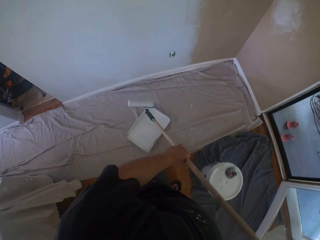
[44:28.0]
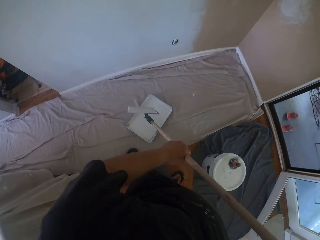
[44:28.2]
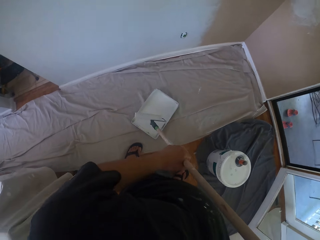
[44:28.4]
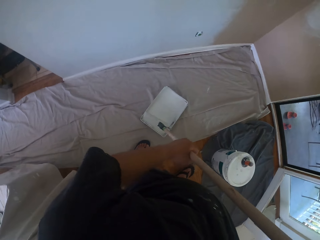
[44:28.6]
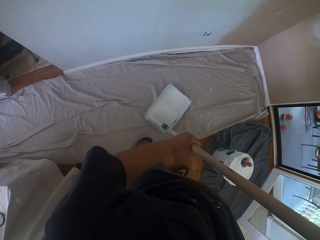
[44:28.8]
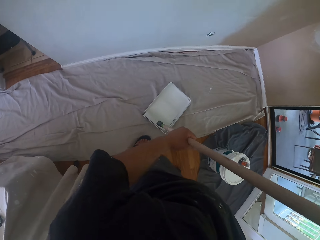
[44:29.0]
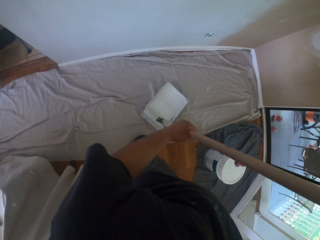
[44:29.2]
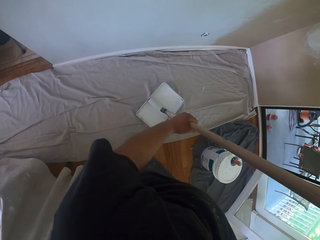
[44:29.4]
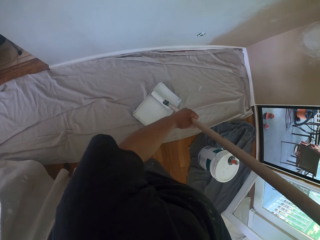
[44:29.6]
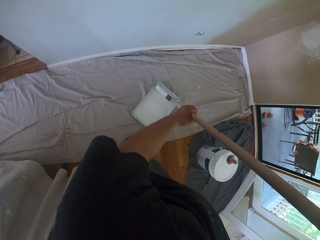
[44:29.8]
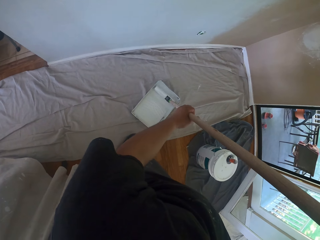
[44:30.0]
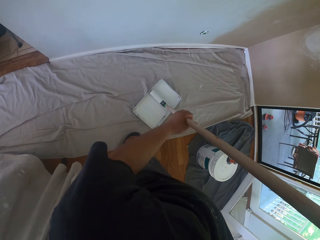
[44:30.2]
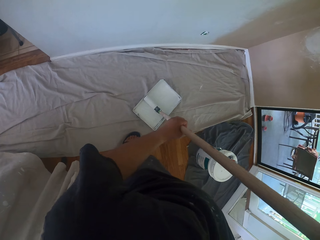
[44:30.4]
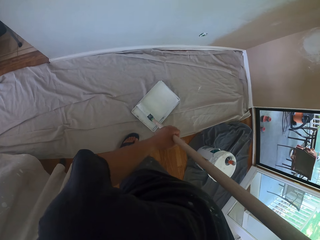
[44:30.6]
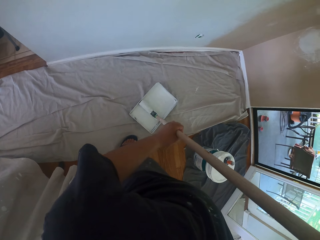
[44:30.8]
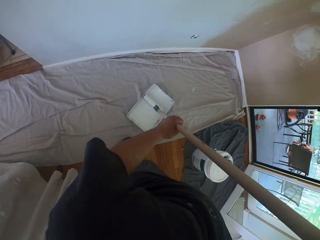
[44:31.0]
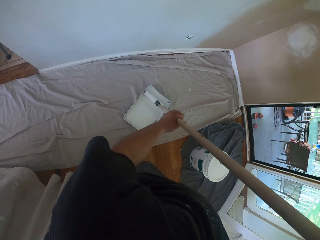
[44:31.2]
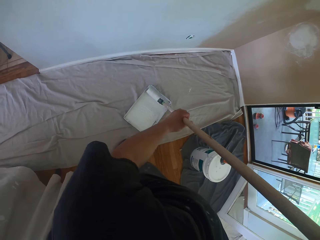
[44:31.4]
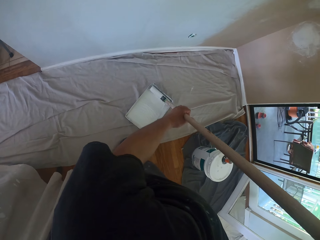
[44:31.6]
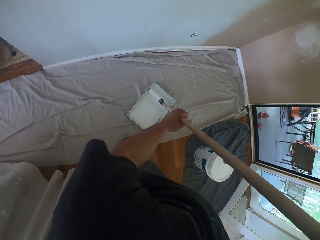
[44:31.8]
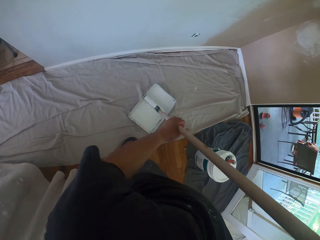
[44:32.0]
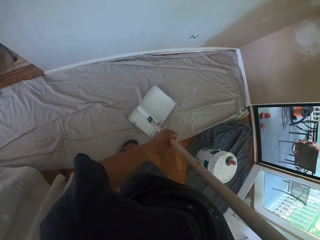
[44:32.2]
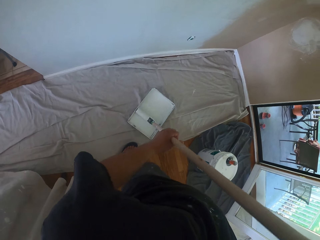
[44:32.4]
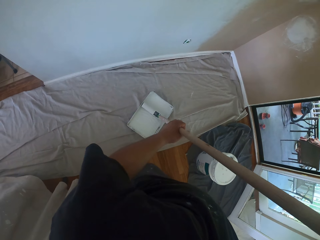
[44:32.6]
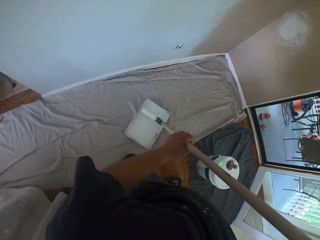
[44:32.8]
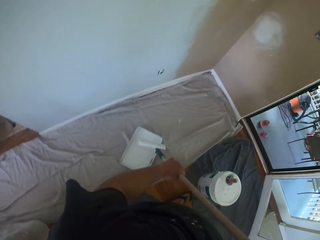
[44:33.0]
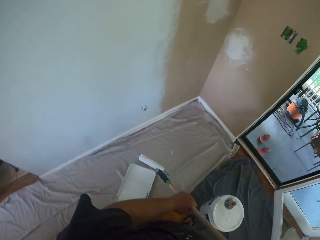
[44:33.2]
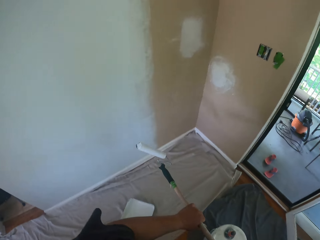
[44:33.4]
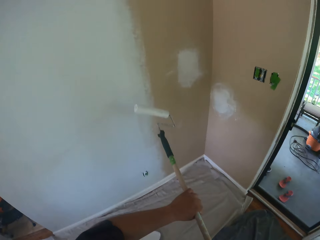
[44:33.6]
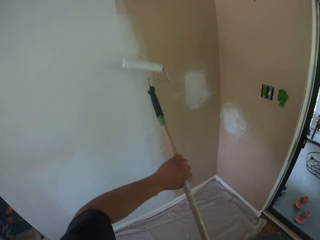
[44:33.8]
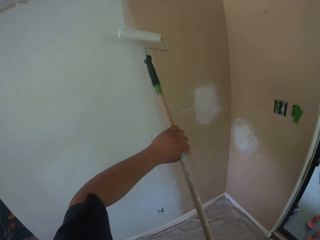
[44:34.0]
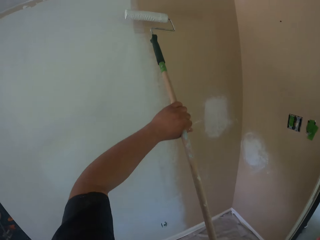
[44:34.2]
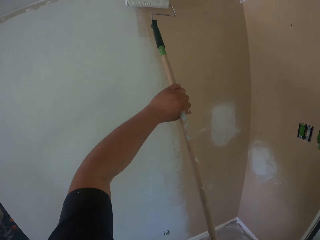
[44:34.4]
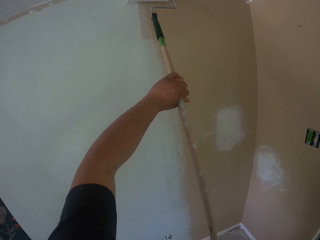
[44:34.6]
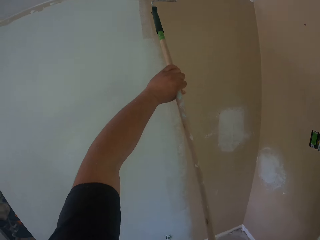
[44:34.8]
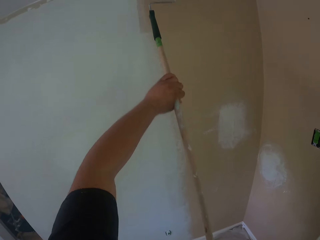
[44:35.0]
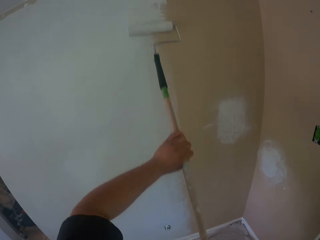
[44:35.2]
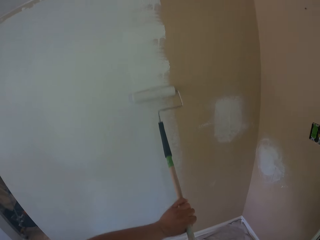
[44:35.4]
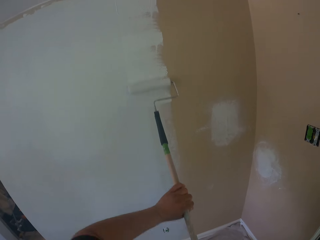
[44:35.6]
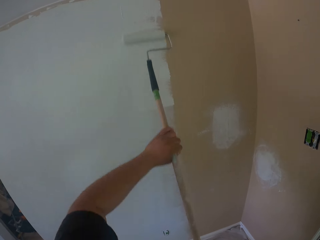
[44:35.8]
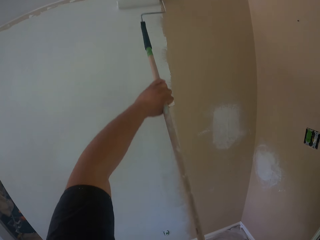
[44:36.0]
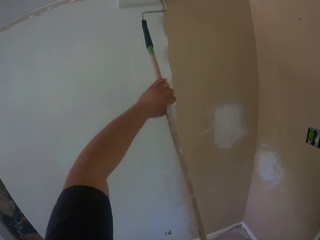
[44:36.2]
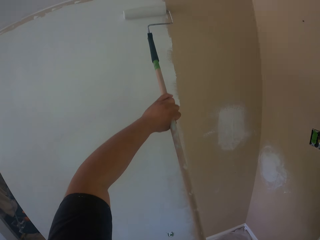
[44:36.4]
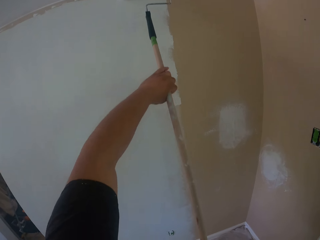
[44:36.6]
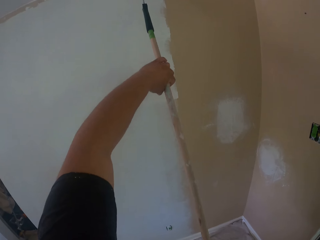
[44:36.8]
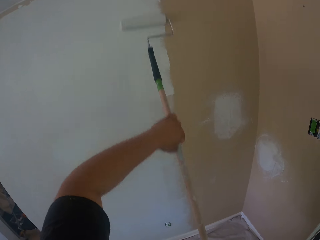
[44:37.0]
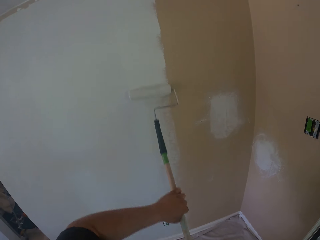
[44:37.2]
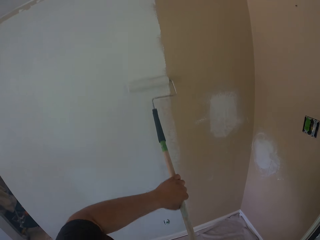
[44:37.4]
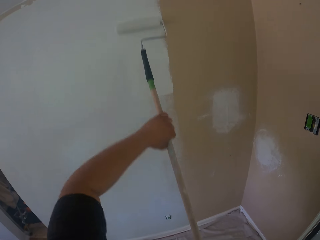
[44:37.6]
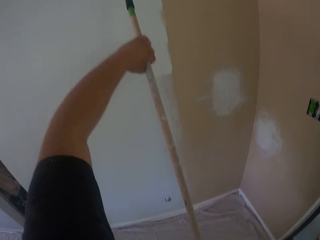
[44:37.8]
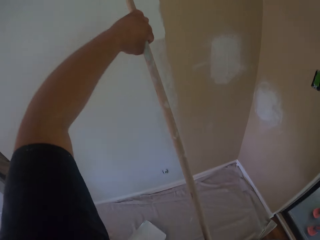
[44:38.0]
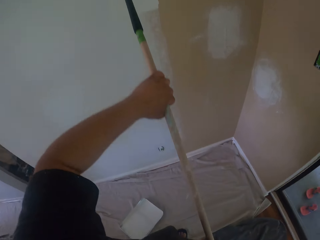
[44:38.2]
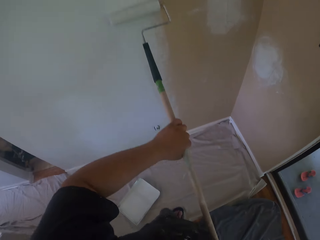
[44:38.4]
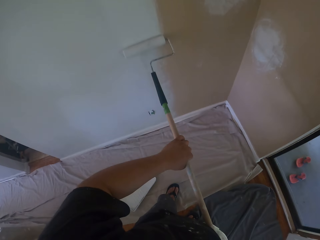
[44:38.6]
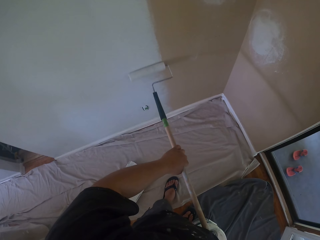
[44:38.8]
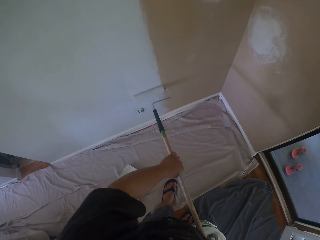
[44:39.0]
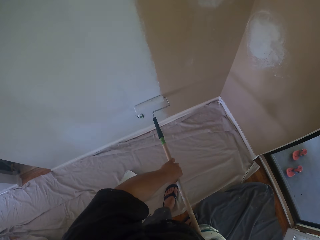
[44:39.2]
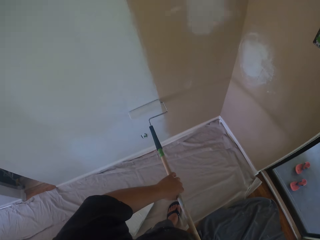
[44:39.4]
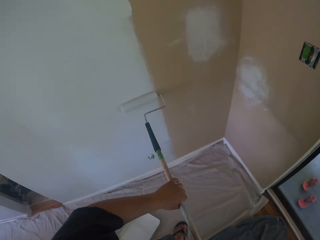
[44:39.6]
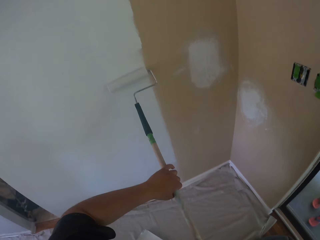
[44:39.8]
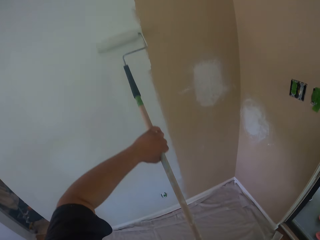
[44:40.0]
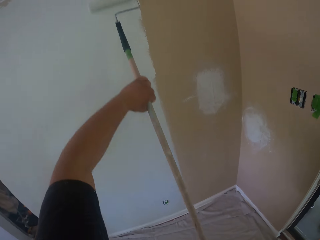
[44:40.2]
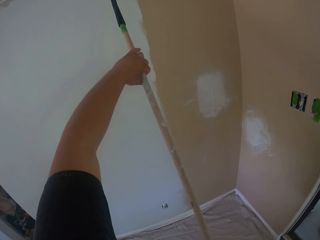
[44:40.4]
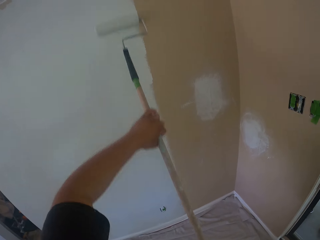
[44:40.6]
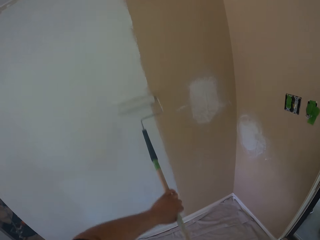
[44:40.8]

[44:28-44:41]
The camera wearer takes some paint from the paint can with the roller brush. They paint the wall with the roller brush.

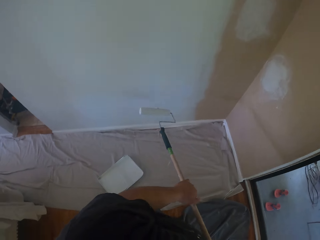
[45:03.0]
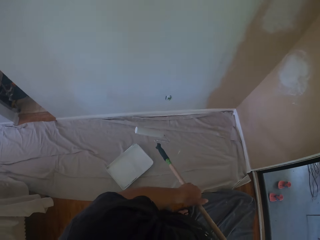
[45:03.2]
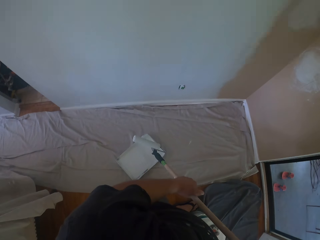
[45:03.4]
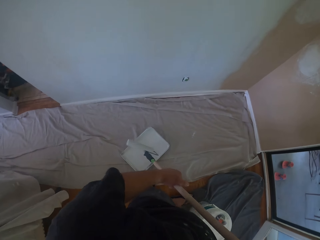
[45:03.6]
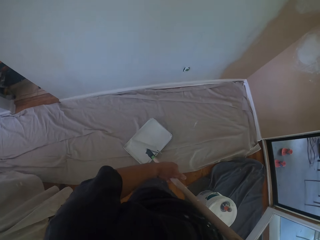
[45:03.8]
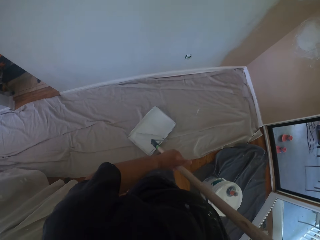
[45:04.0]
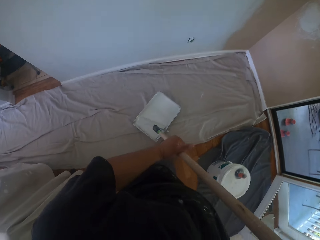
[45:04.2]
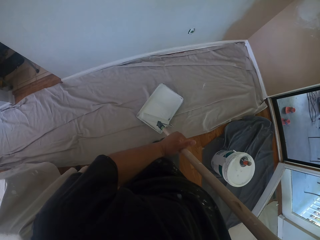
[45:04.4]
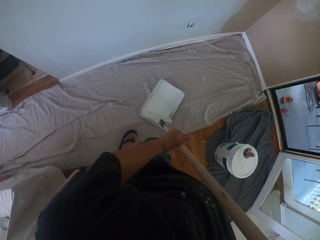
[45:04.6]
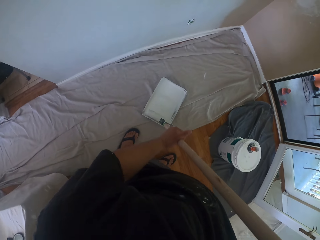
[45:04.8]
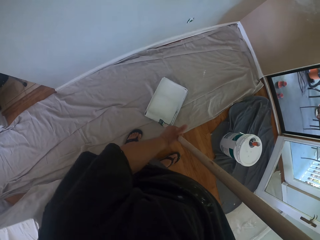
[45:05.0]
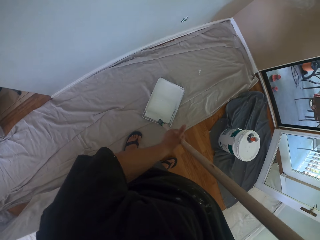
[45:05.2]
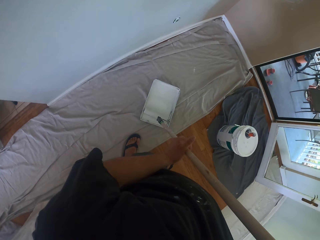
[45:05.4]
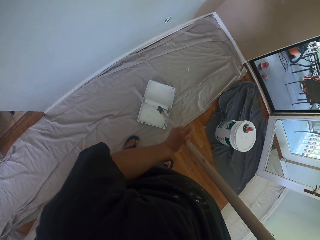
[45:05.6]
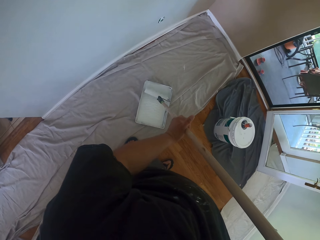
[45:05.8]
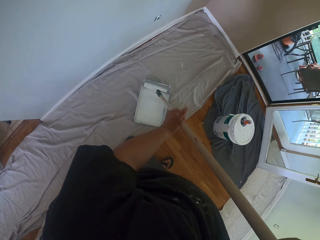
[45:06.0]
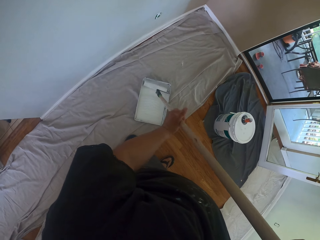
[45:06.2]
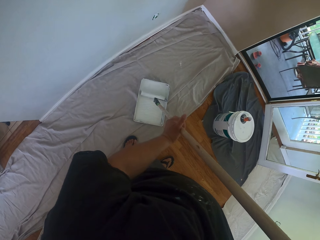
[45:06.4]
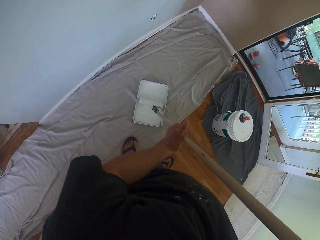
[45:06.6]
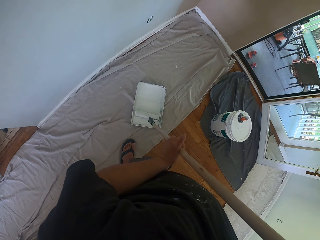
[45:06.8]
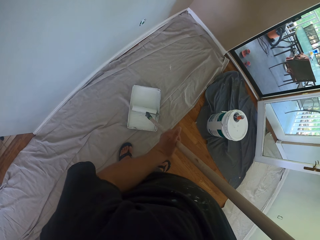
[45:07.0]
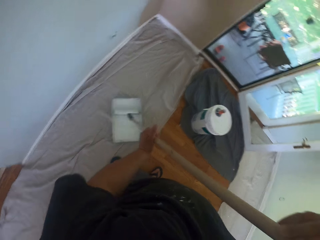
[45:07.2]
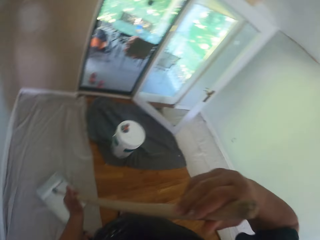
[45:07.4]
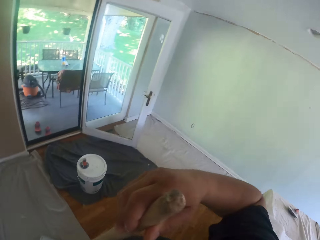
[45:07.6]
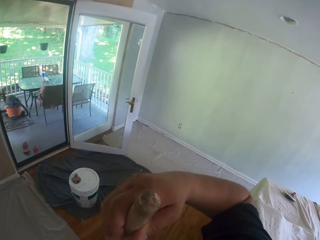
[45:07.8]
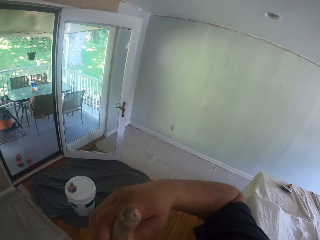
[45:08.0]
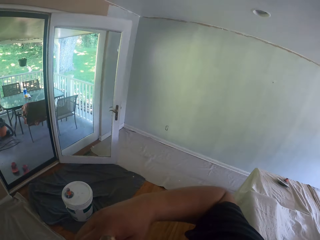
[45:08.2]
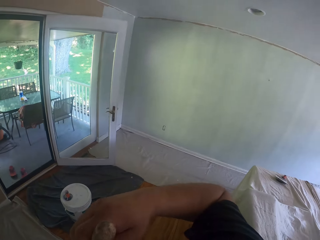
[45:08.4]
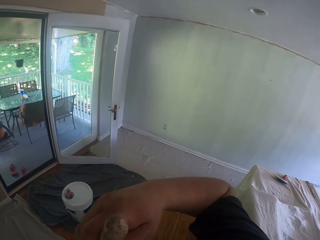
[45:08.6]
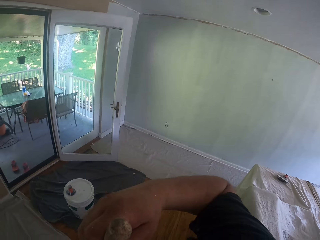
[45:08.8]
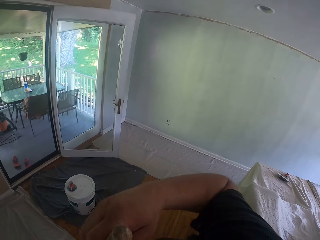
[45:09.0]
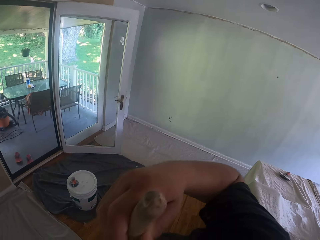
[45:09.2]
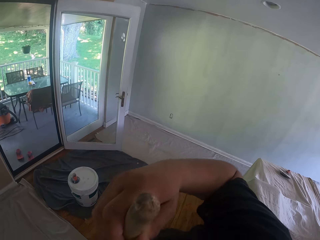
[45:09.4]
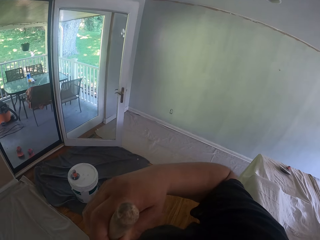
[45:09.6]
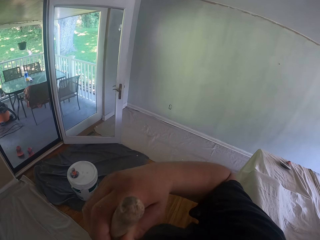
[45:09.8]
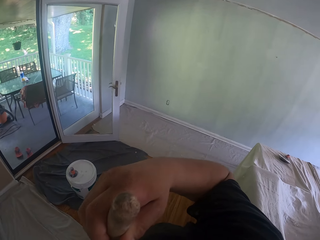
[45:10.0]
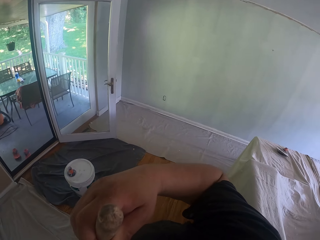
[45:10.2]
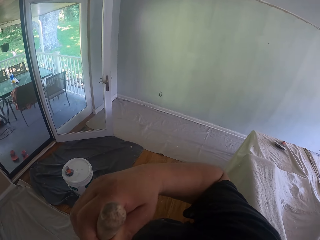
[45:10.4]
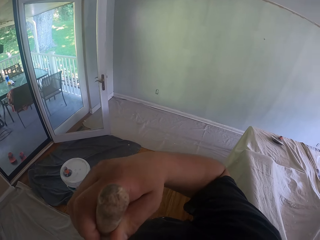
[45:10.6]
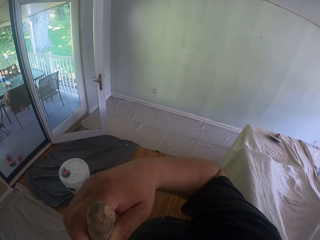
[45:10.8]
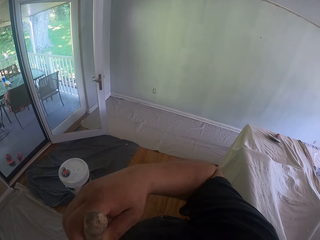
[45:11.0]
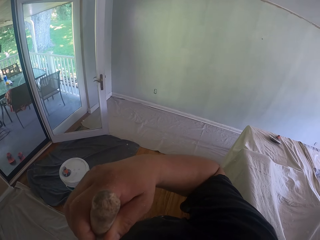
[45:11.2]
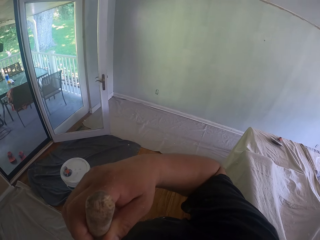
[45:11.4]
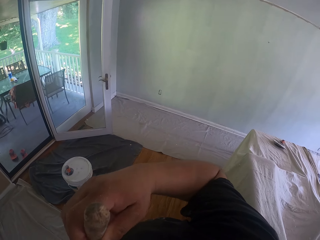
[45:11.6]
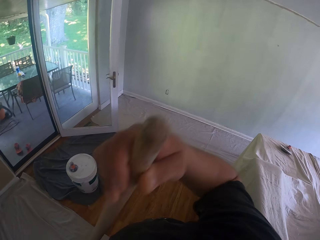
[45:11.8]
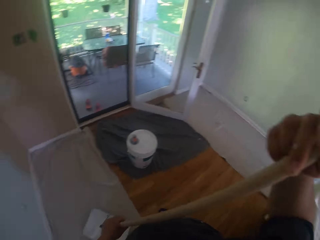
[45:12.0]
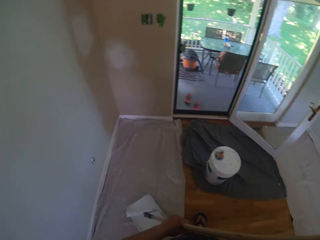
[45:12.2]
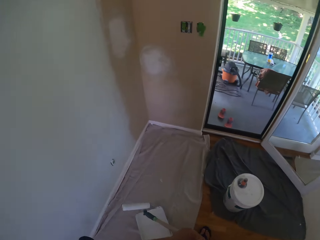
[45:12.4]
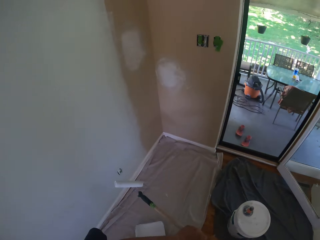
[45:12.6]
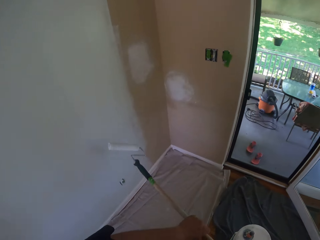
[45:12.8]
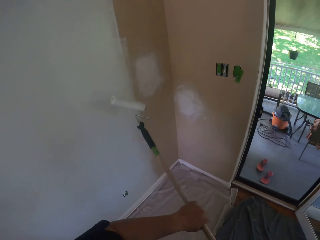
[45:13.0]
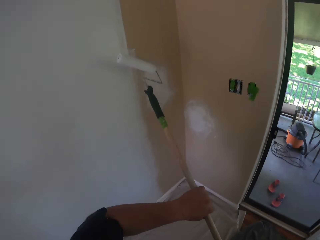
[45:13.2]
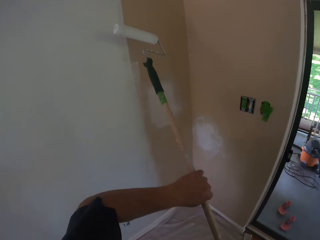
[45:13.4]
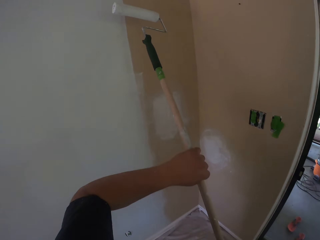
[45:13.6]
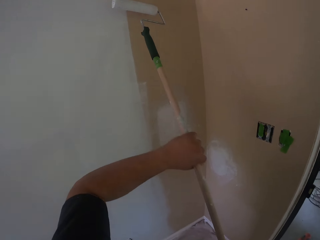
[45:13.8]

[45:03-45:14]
The camera wearer takes some paint from the paint can with the roller brush. They look around the house.
